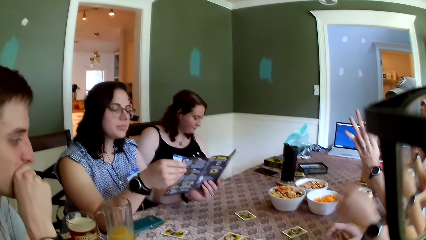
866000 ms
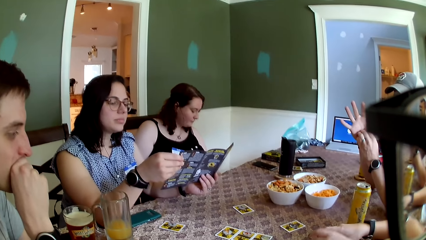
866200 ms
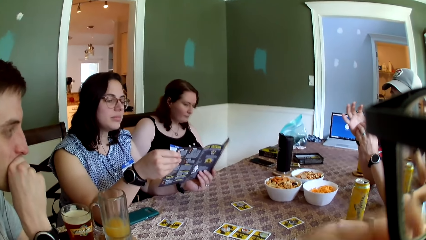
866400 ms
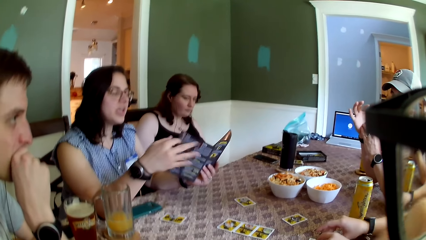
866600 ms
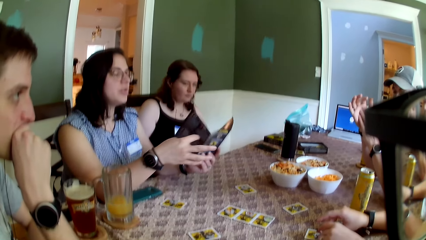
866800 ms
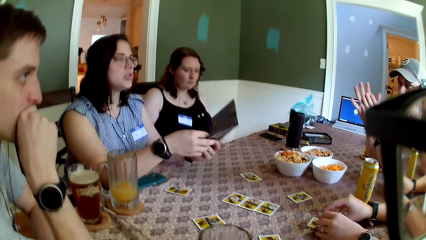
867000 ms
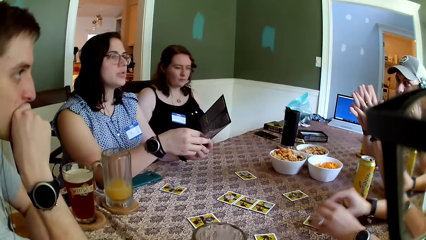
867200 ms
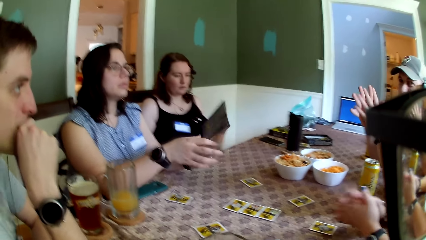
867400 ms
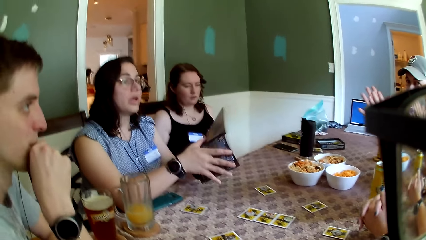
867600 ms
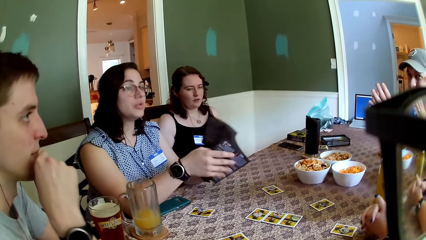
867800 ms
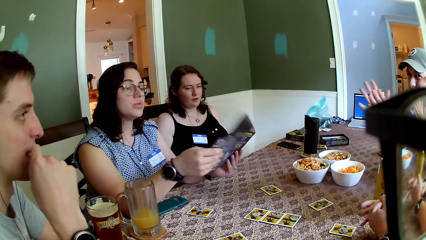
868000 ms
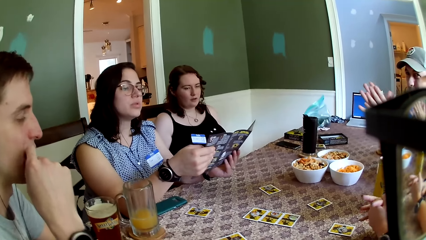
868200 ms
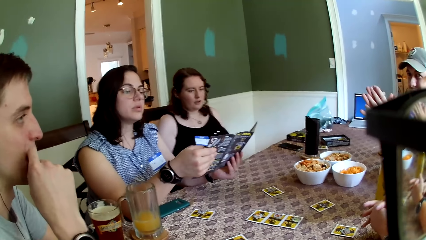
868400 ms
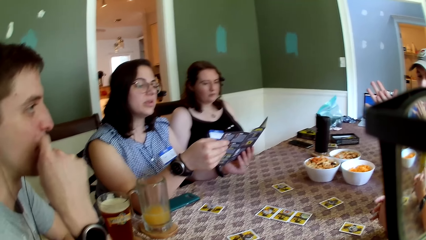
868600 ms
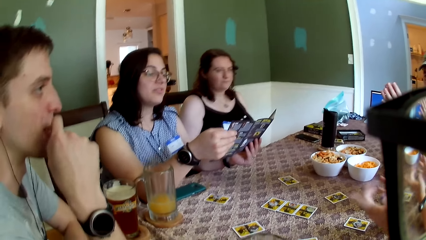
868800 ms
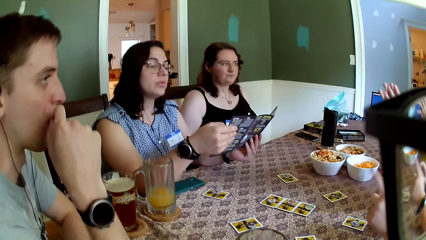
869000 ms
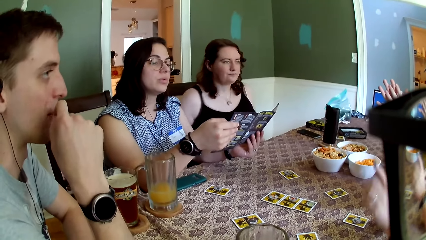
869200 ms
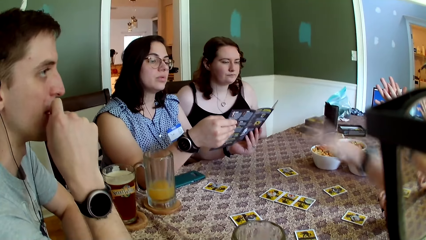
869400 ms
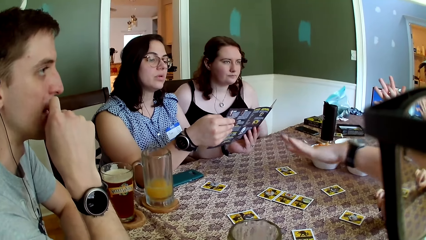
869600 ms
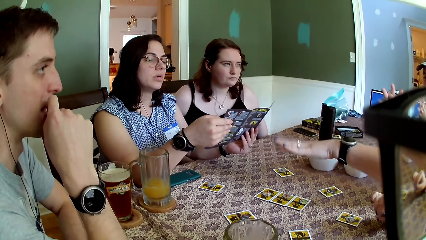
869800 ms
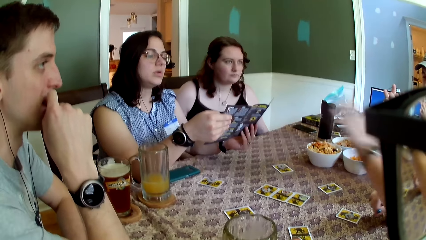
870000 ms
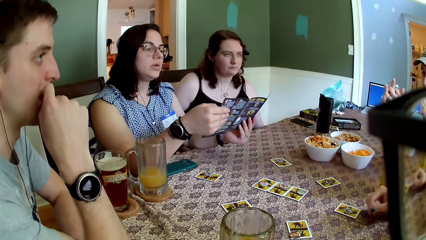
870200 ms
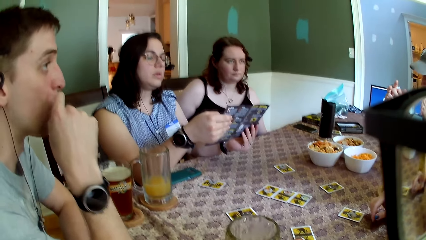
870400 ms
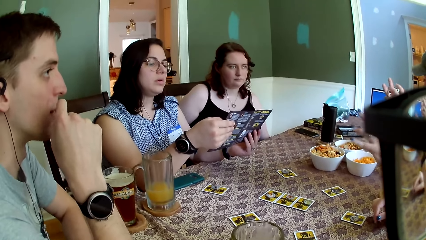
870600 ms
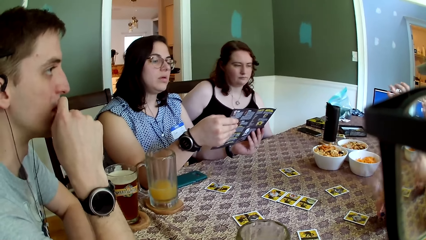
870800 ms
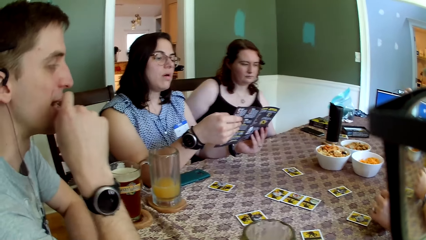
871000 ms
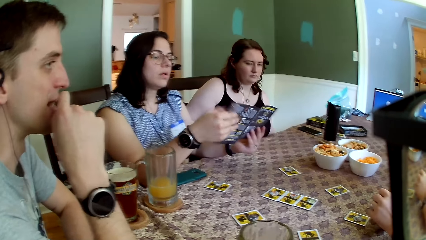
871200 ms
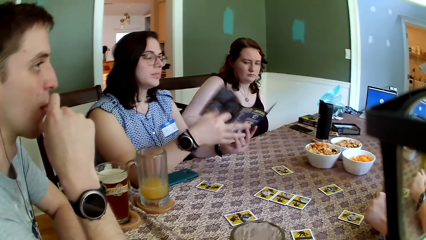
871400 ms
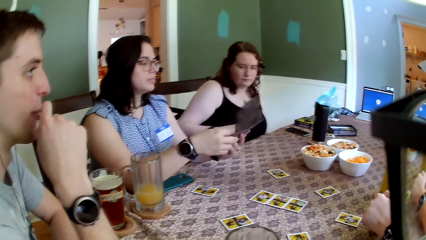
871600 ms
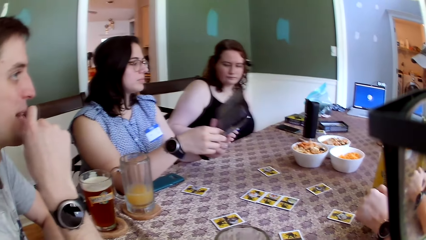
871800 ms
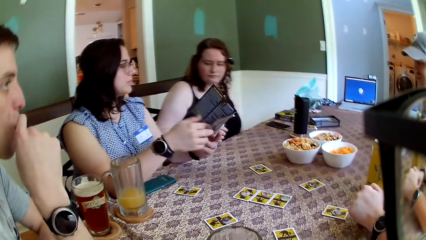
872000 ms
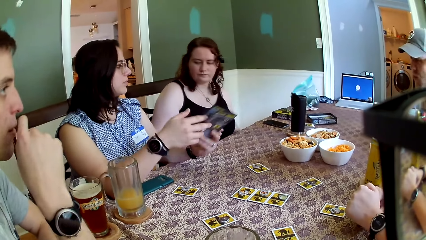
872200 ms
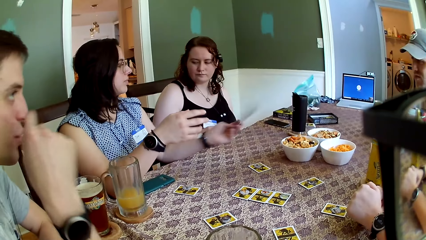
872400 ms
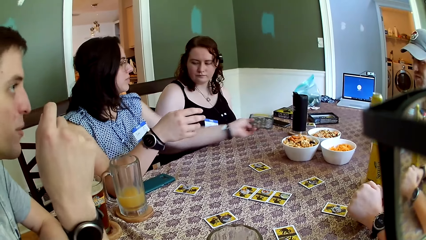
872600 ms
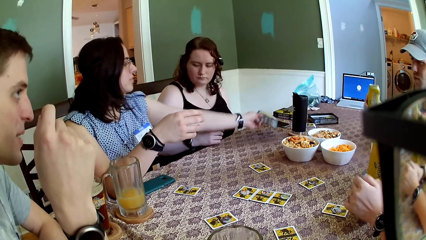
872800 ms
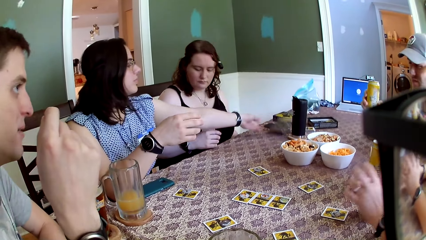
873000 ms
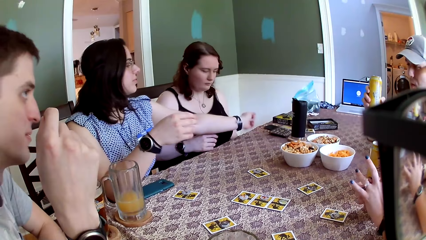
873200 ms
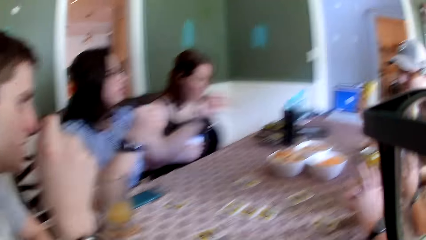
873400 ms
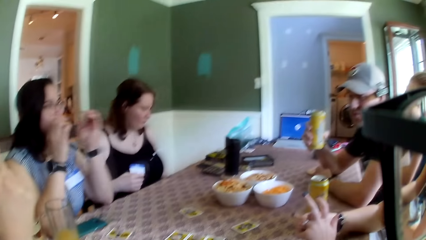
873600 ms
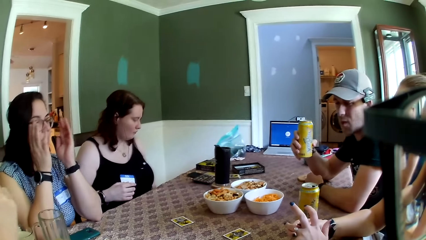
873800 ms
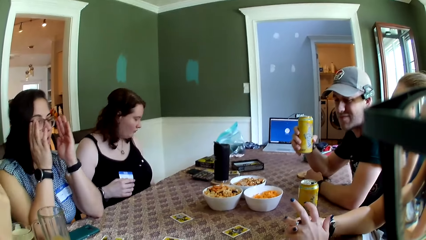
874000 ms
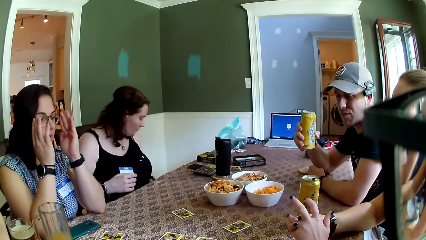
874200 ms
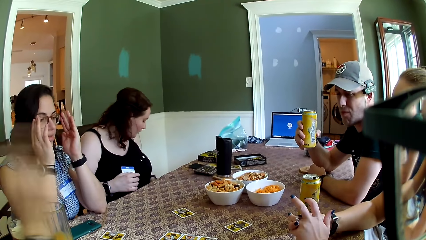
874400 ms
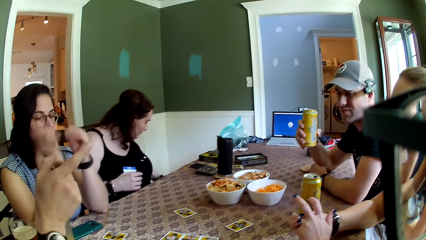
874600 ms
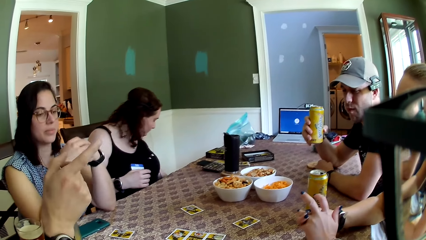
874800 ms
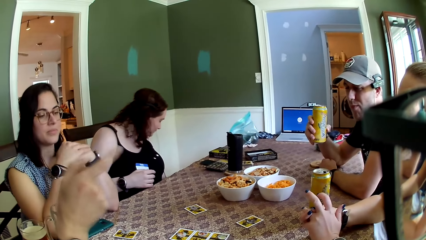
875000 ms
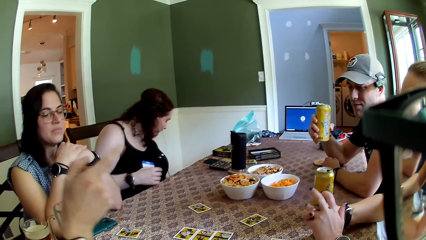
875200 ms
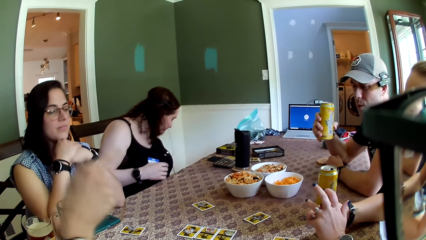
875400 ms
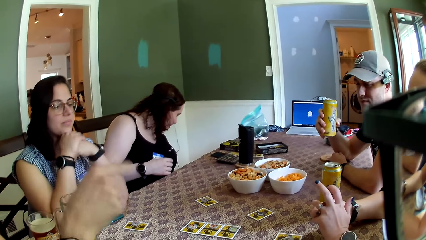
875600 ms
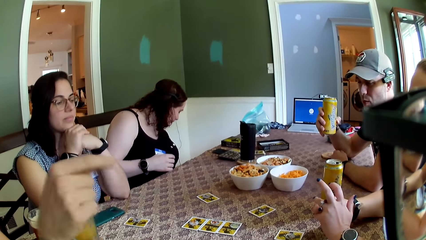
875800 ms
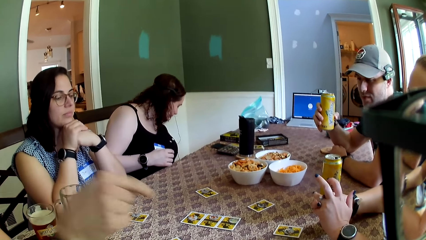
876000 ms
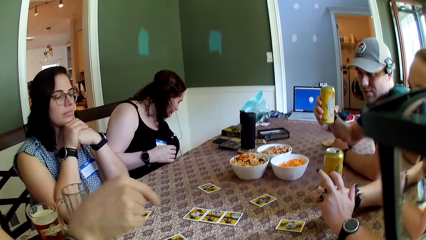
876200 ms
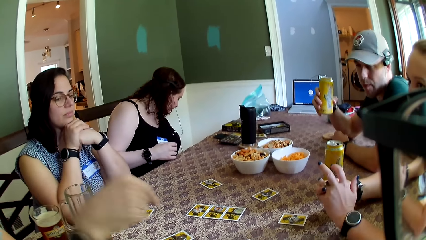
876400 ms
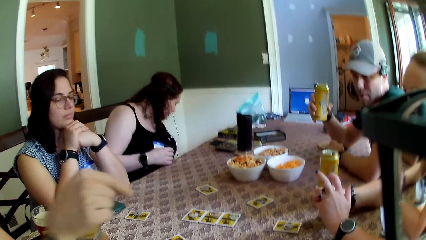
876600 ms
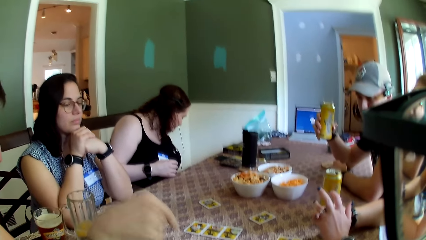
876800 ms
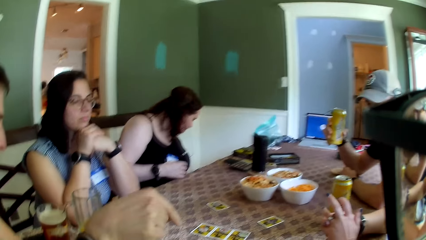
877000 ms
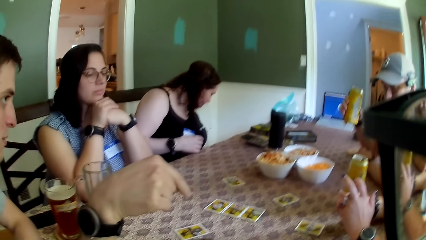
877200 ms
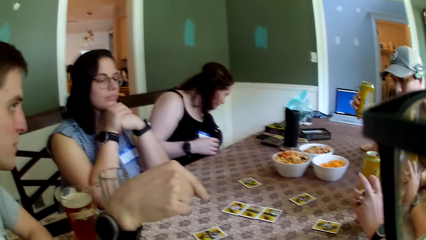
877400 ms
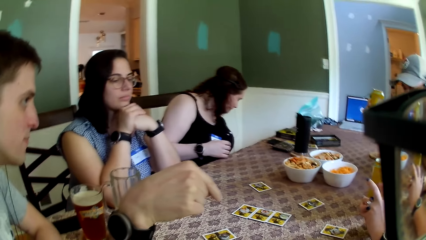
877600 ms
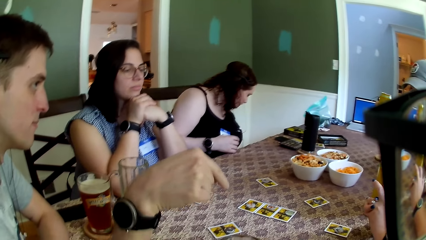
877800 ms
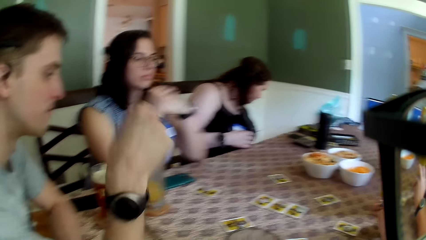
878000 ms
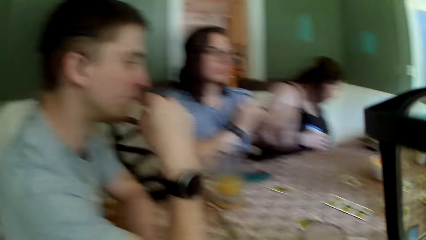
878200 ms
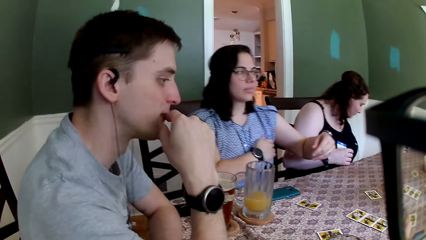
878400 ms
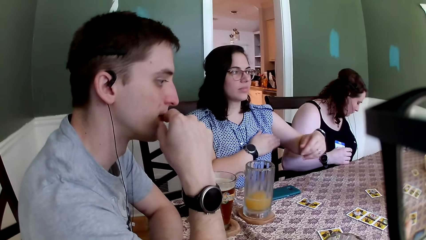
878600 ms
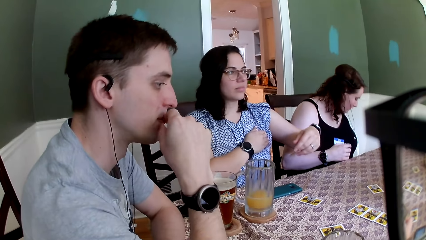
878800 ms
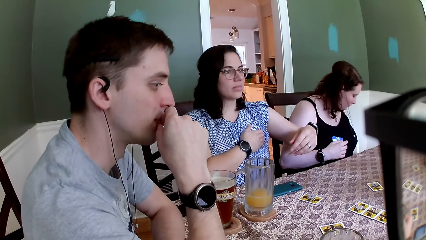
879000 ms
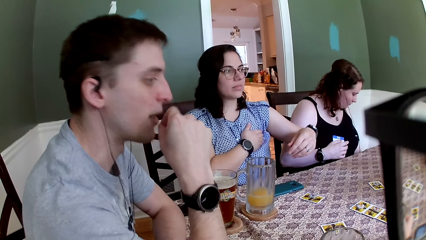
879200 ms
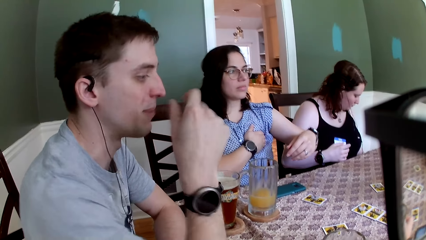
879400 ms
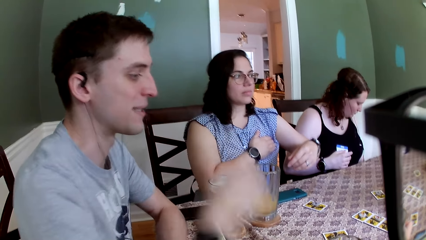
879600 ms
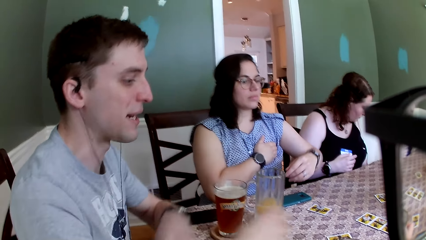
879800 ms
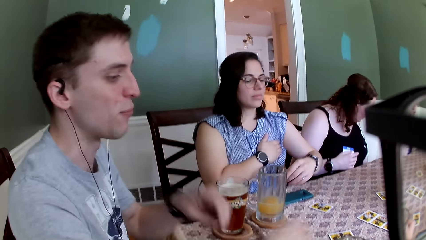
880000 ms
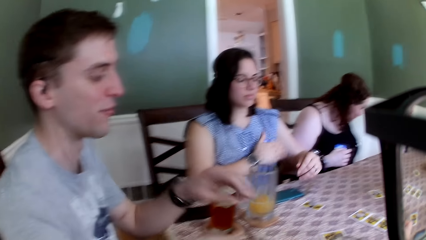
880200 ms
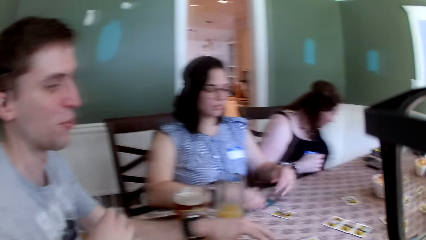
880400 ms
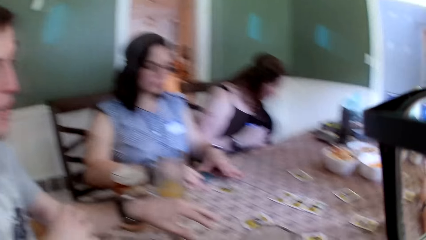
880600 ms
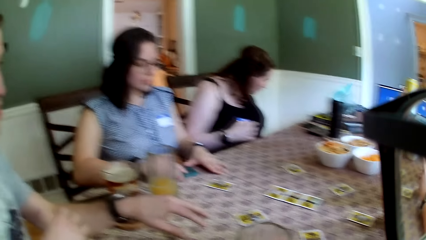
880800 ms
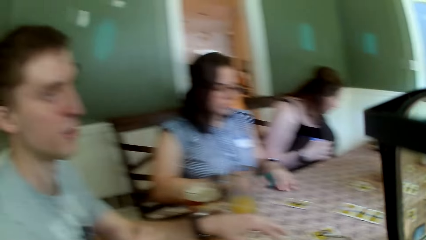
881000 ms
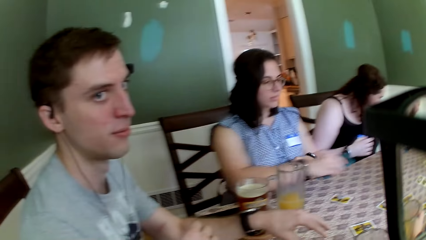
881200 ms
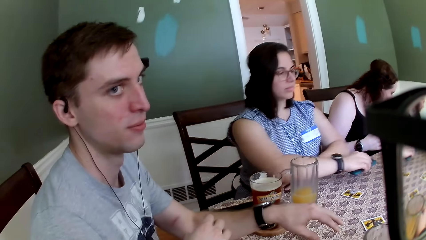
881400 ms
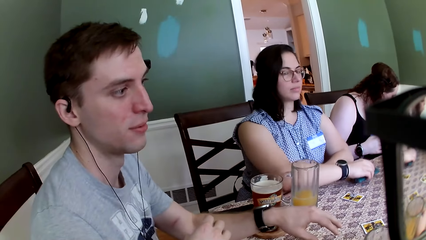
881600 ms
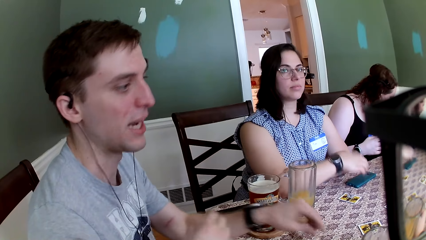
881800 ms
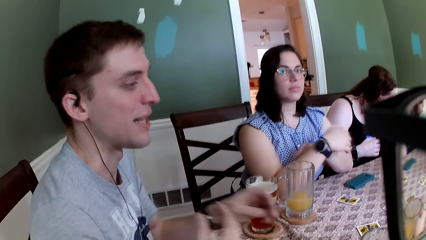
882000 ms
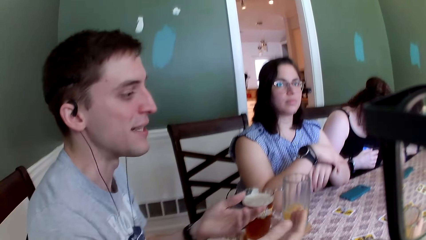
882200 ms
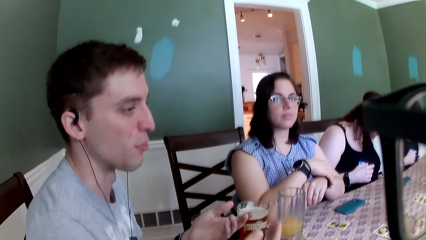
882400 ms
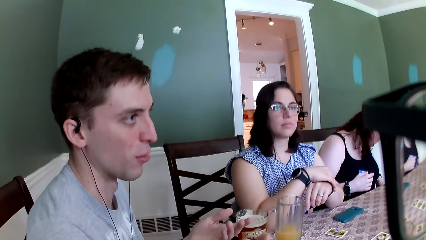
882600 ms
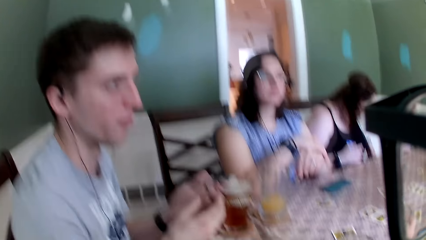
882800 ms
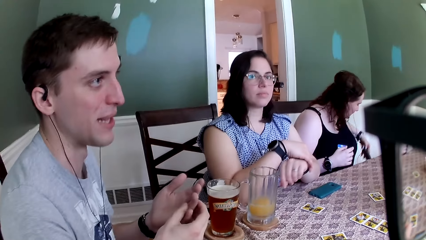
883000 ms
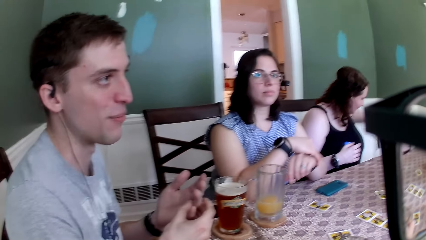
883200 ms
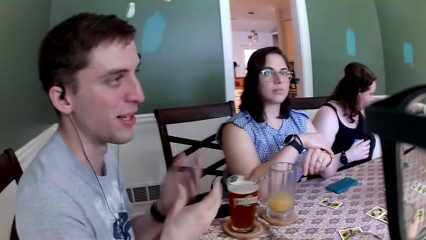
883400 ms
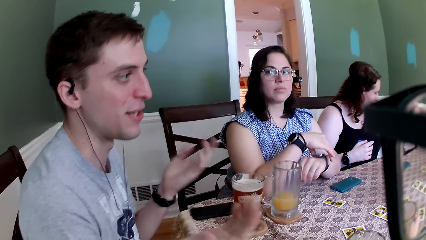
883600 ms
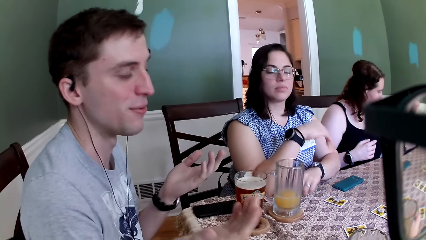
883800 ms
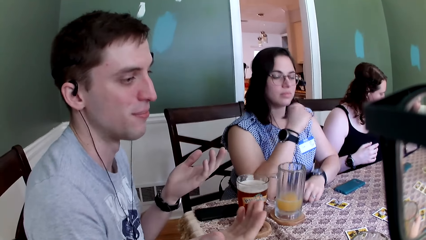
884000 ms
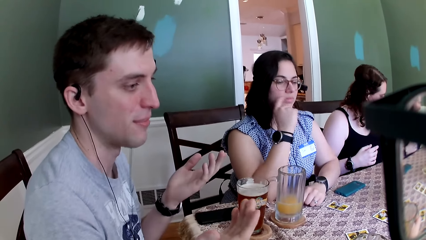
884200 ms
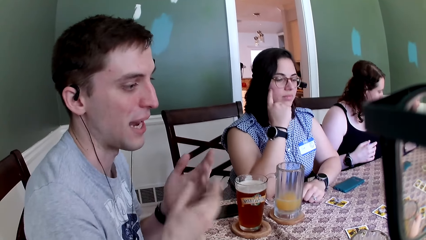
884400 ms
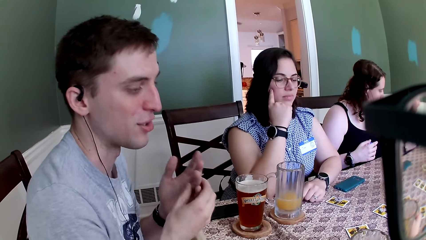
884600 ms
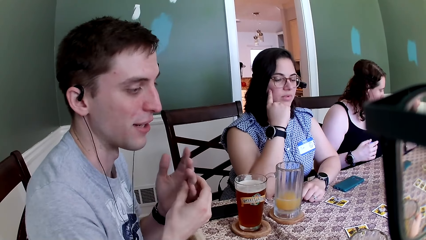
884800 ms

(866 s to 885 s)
A woman touches the card on the table with her hand. The camera wearer looks at the table. Another woman turns the booklet on the hand. A man talks to a third woman. The third woman moves the hands. The other woman closes the booklet. Another man picks up the can drink on the table with his right hand. The other woman drops the paper in her left hand on the table. The first man converses with the group of people at the table. He points at the third woman. The camera wearer looks at the first man, talks to the first man. The first man talks to the colleagues, moves the hands. The camera wearer looks at the first man. The other woman moves a phone on the table with her right hand. She puts the phone on the table. Another woman brings out a device from her pocket with her left hand.
